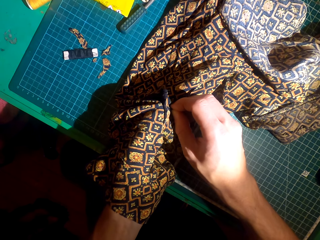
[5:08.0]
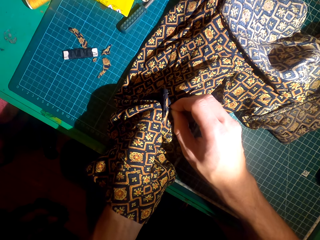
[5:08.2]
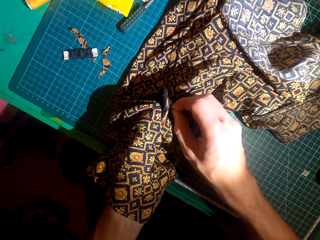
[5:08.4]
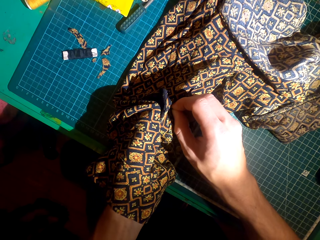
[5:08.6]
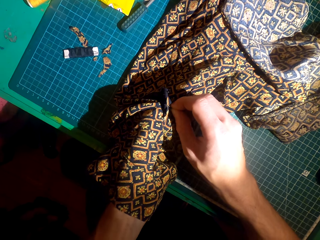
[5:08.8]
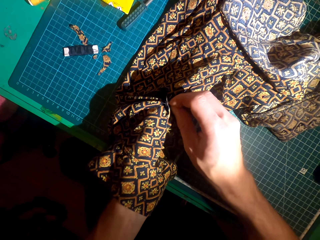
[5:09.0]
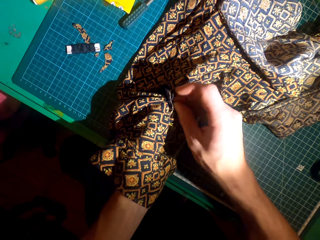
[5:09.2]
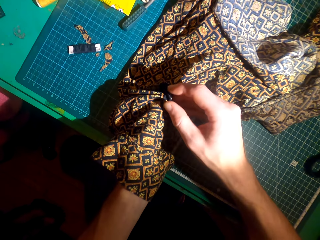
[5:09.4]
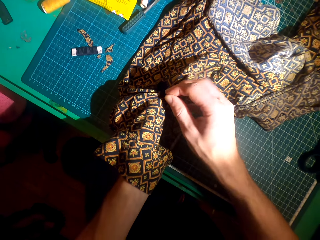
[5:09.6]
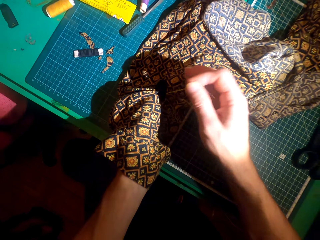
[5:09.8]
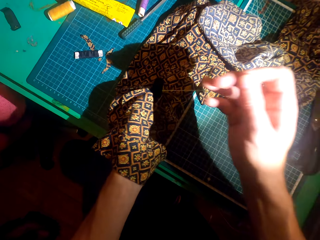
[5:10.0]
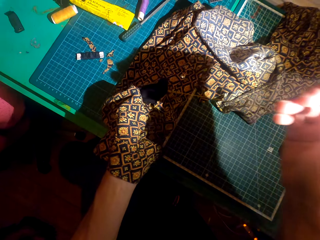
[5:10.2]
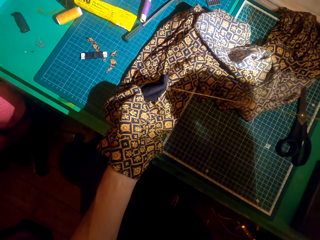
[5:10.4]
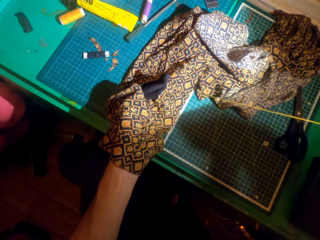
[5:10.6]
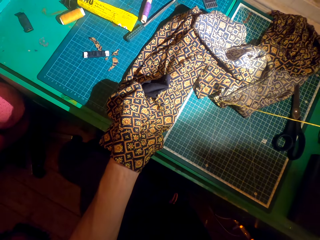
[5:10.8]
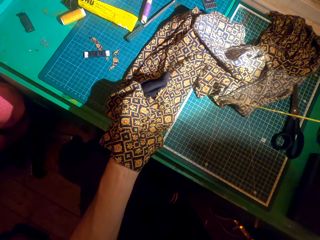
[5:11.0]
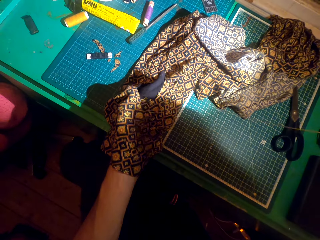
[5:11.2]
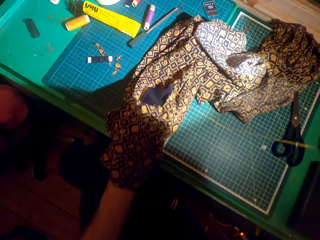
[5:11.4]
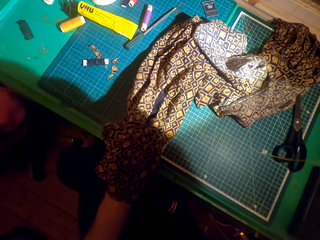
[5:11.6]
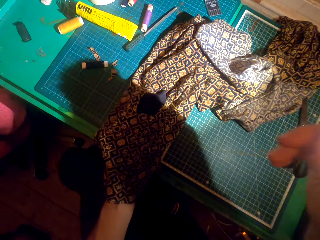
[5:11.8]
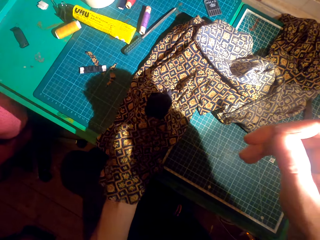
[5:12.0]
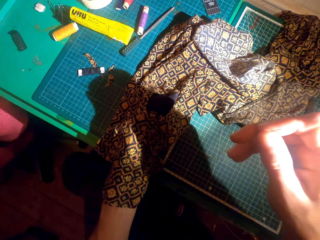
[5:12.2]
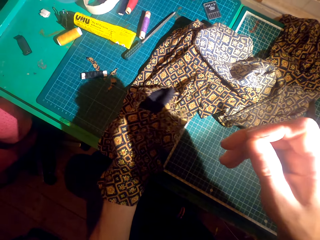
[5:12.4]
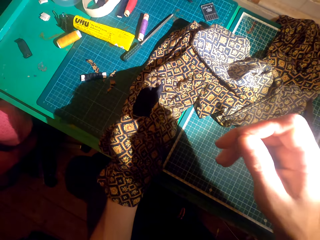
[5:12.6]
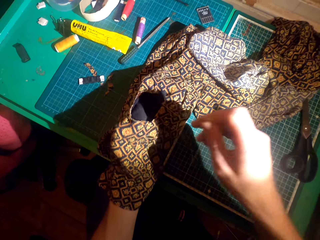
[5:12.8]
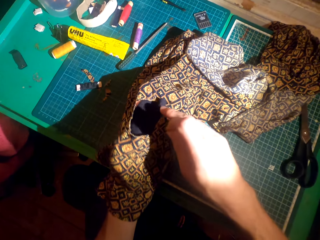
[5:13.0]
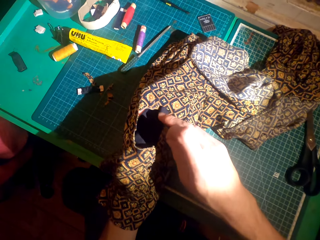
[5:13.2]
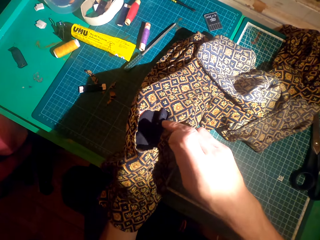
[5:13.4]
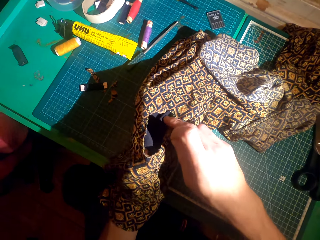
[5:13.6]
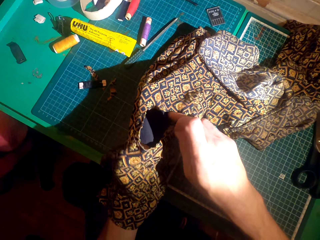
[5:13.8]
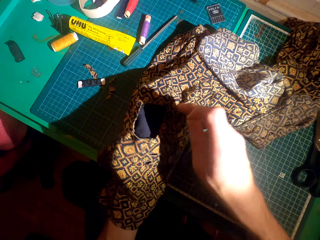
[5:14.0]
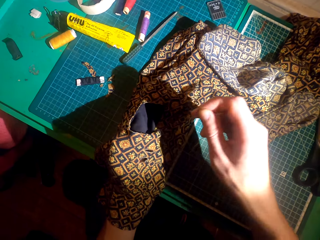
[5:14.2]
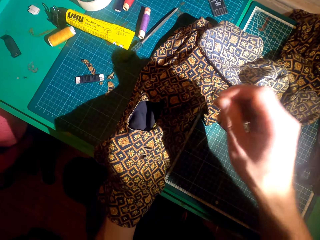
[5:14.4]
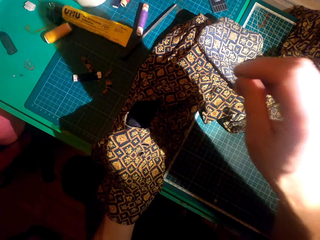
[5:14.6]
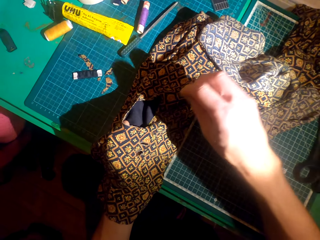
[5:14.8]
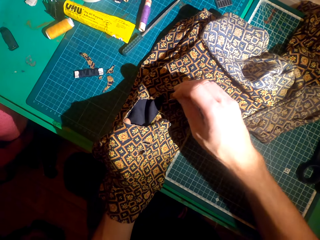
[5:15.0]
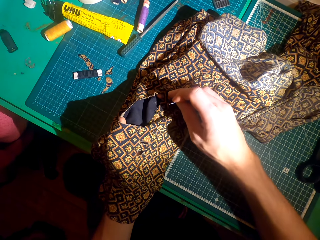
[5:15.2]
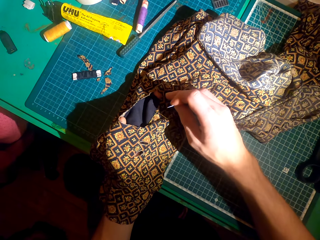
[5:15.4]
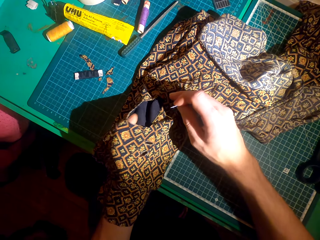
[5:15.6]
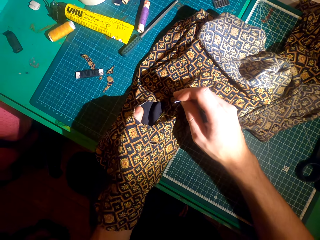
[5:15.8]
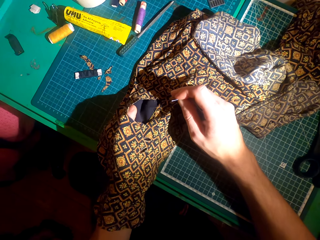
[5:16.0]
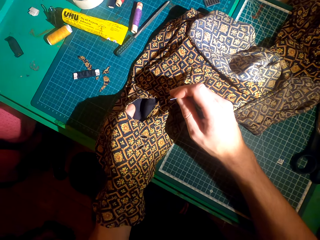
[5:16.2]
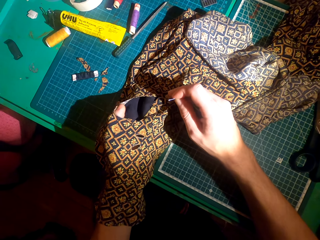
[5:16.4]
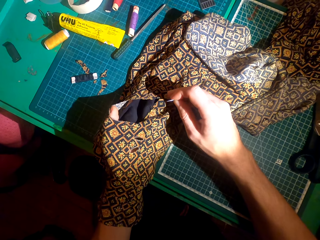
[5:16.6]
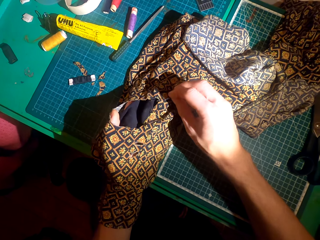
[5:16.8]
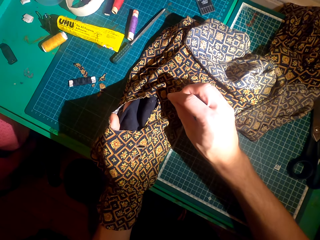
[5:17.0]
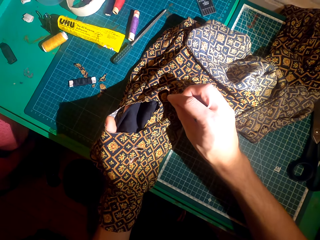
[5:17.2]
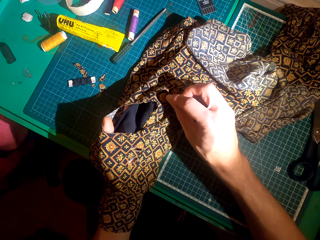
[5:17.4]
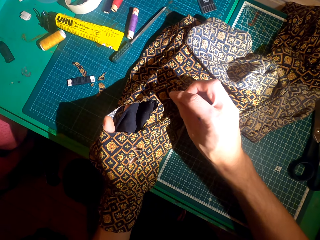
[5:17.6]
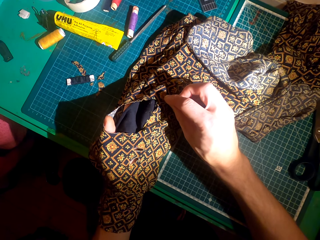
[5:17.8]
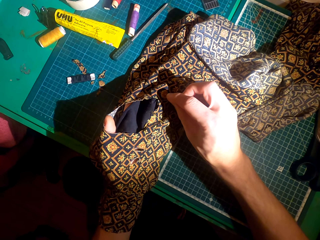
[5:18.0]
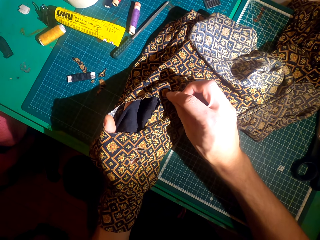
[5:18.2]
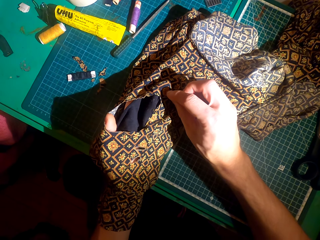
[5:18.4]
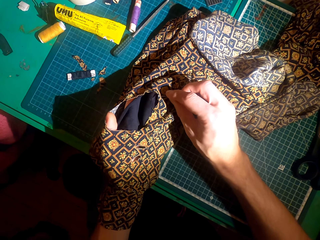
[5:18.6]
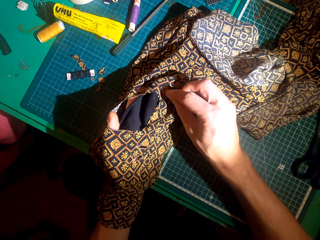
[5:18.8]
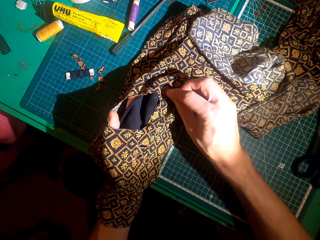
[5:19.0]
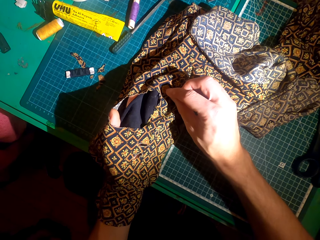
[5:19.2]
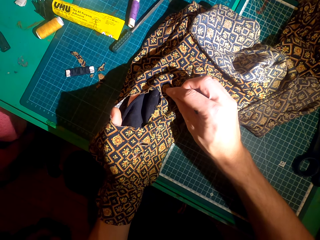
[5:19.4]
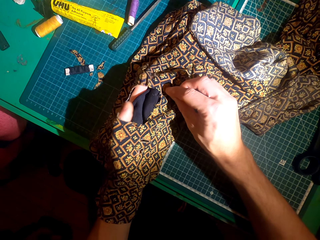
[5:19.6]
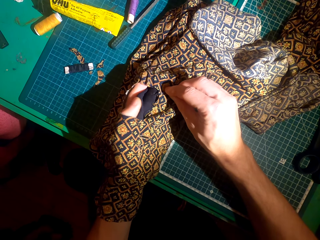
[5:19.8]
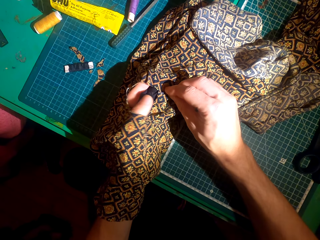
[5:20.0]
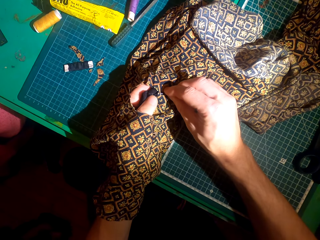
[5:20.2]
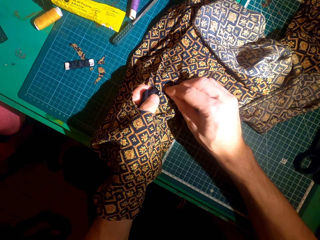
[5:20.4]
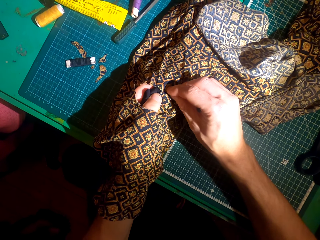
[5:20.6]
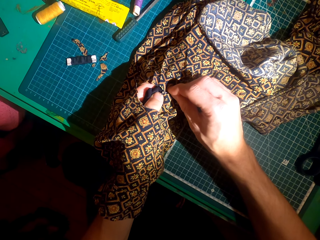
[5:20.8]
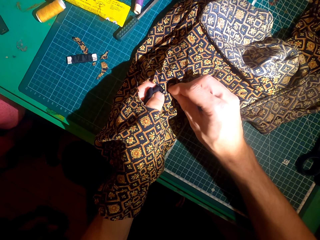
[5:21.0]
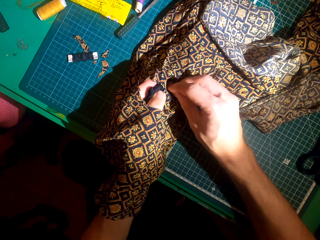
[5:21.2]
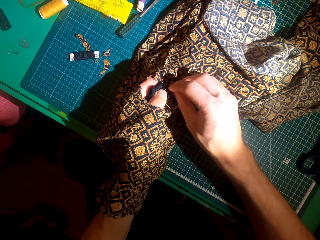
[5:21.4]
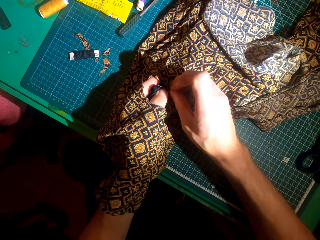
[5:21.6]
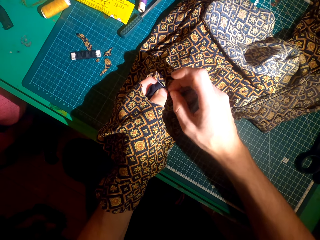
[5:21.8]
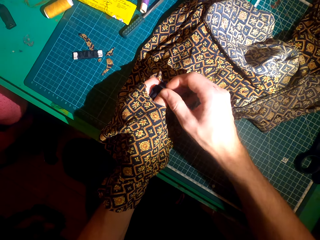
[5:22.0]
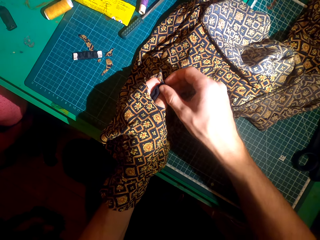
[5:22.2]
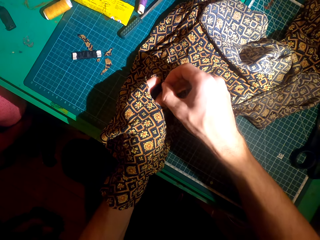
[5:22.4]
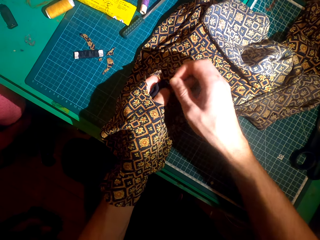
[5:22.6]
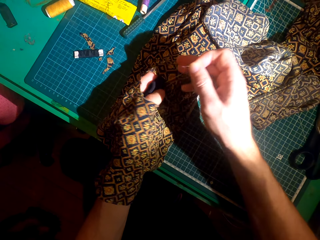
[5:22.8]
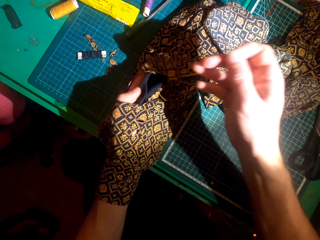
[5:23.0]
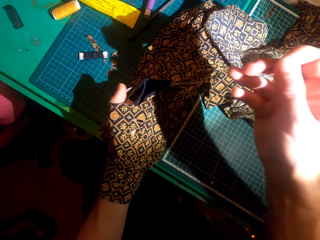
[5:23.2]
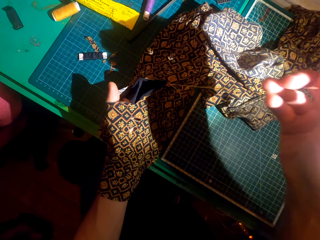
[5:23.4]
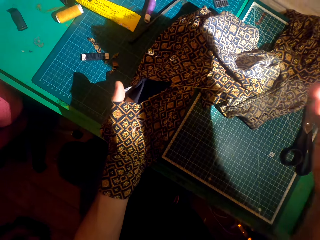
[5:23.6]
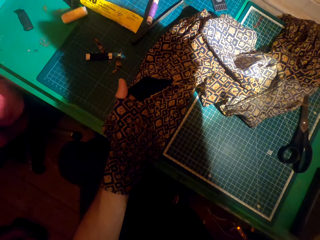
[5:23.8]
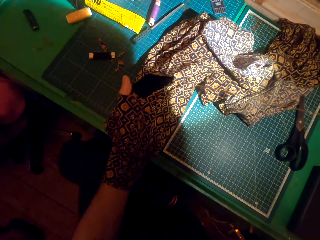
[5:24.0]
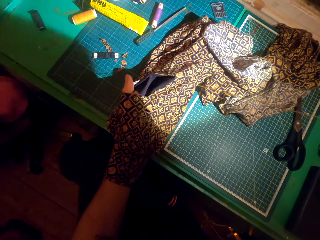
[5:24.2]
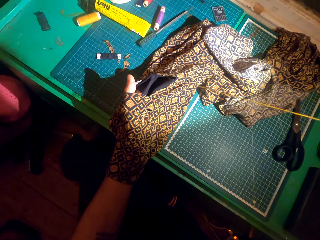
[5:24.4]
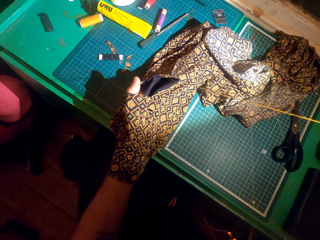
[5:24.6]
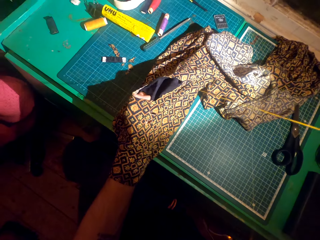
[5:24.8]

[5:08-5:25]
The camera wearer adjusts the patch. They sew the patch over a cloth.

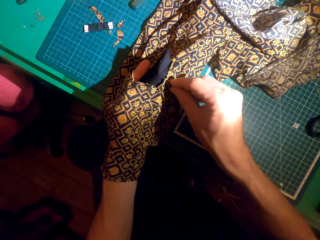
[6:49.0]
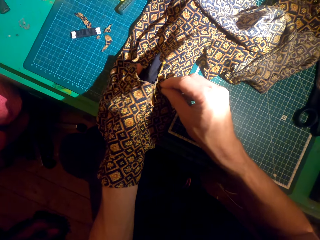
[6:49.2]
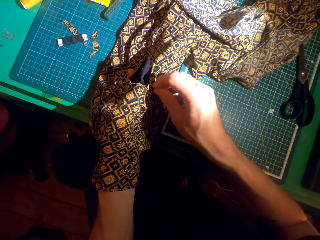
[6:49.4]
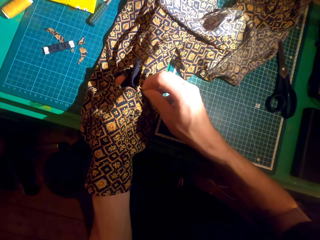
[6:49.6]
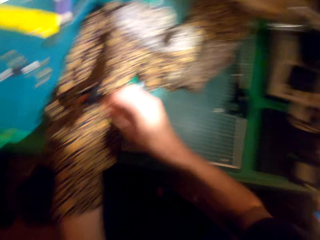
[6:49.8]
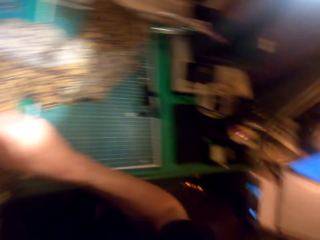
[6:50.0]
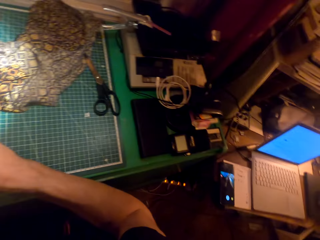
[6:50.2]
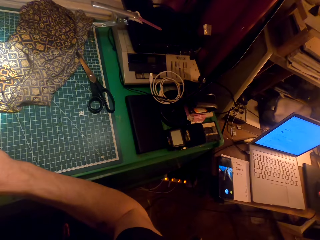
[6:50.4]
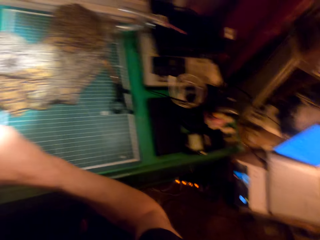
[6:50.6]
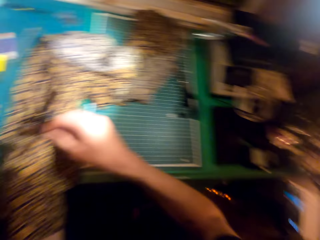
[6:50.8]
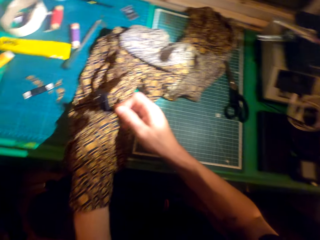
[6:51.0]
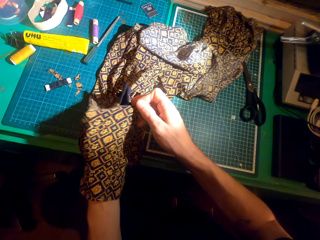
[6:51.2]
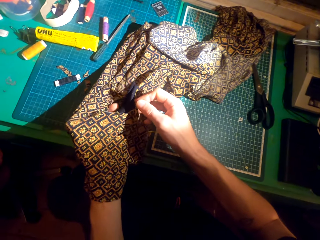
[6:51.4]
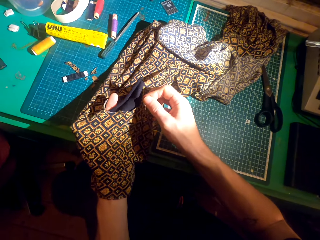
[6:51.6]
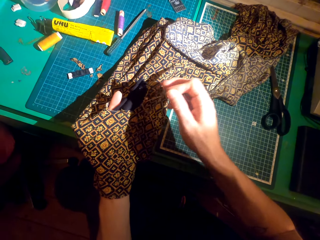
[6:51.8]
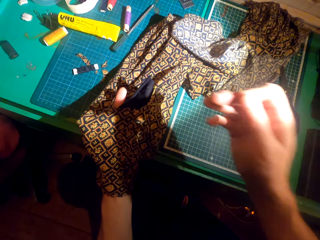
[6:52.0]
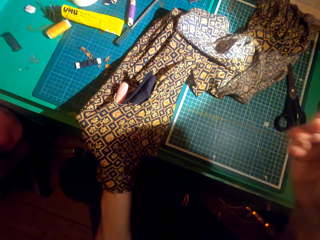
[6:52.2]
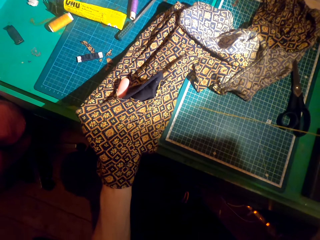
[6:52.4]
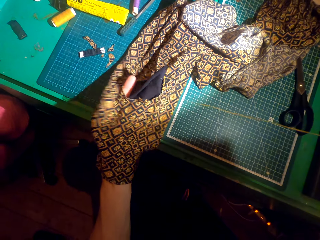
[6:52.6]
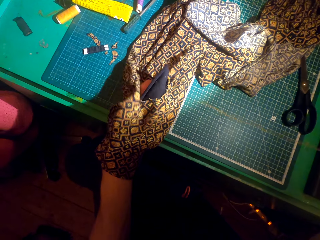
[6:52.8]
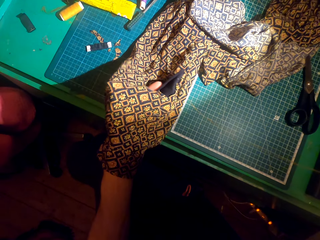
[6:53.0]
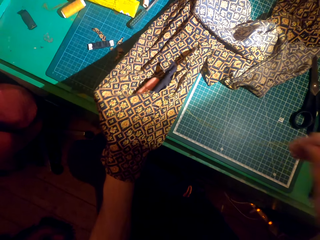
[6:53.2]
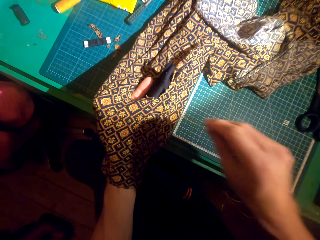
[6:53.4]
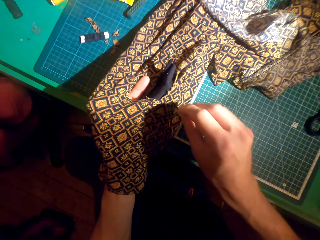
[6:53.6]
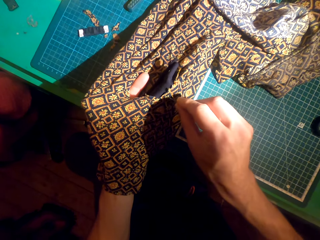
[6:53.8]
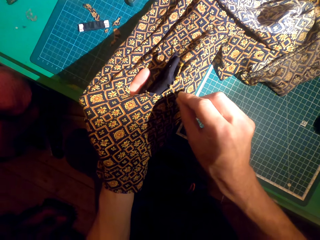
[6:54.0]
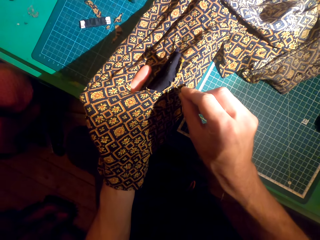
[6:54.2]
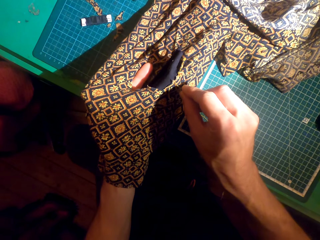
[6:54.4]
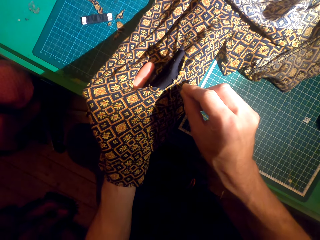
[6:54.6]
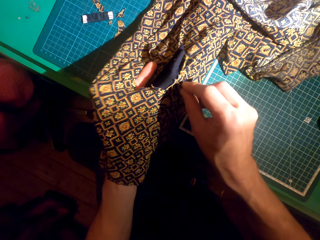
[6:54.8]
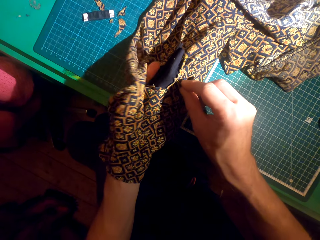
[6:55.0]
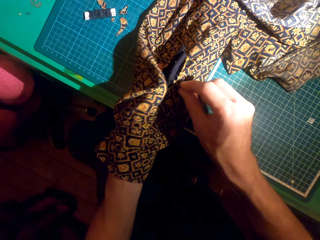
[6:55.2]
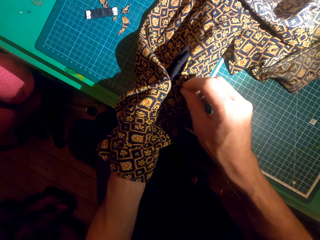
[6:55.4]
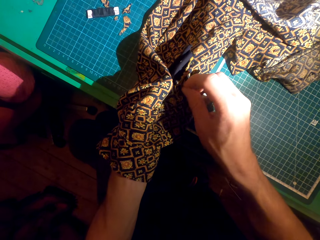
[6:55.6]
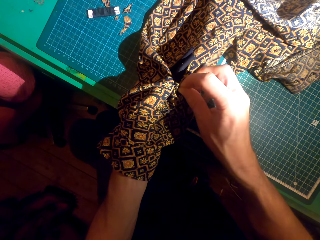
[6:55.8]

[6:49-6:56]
The camera wearer stares at a laptop. They sew the cloth using a sewing needle. They look at the cloth.
